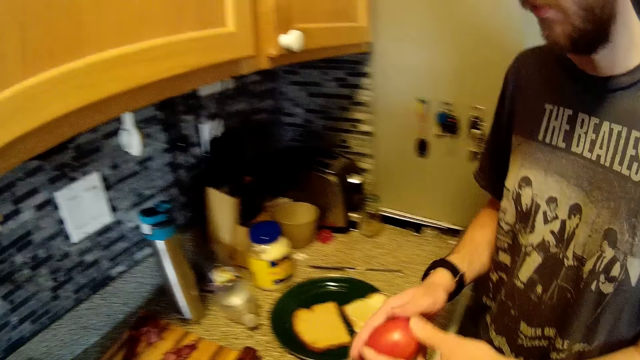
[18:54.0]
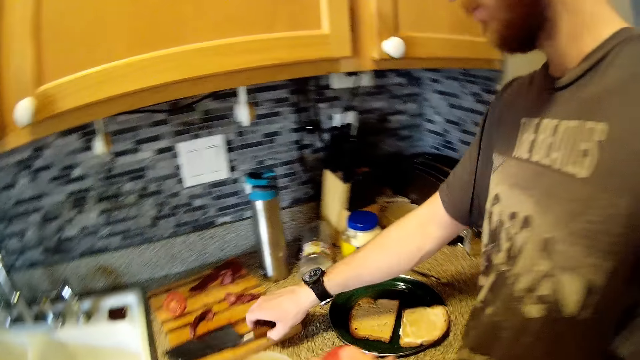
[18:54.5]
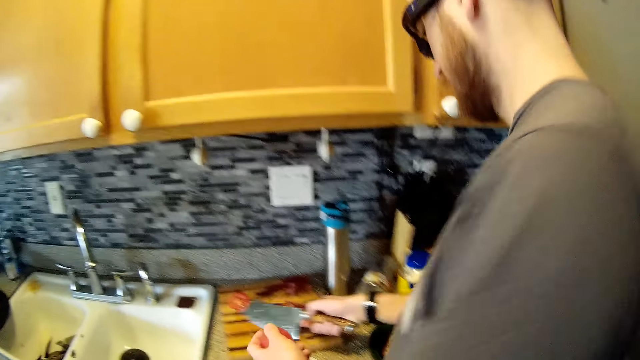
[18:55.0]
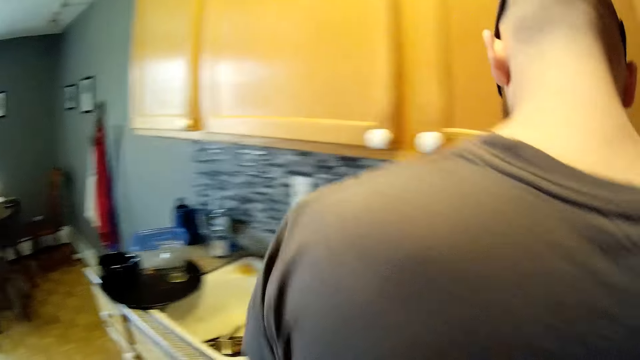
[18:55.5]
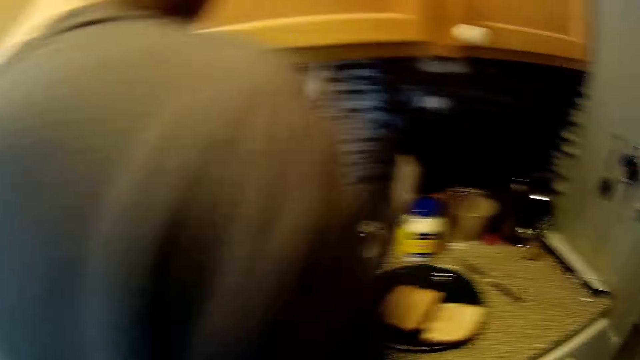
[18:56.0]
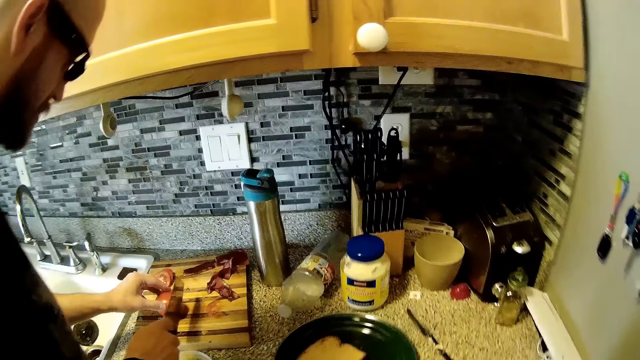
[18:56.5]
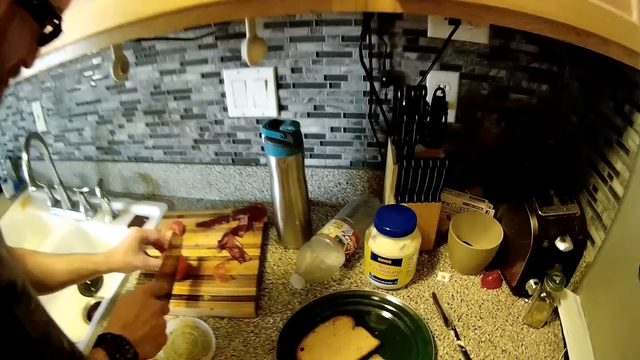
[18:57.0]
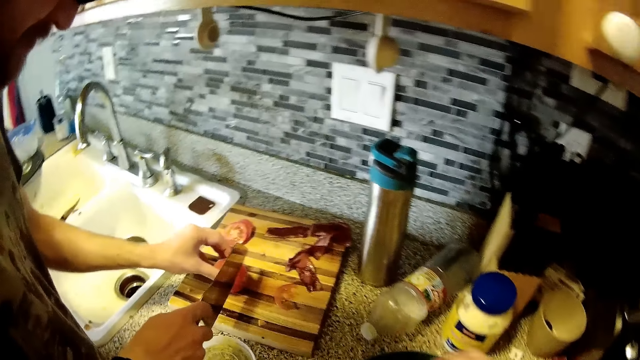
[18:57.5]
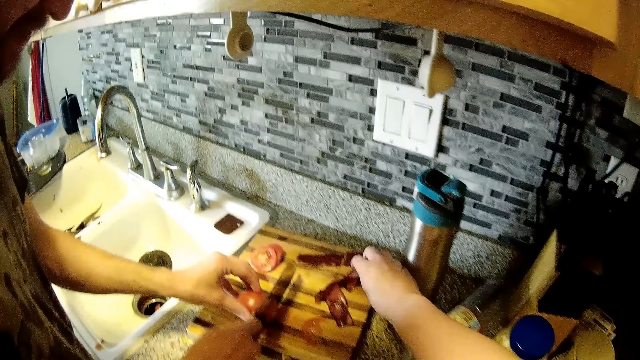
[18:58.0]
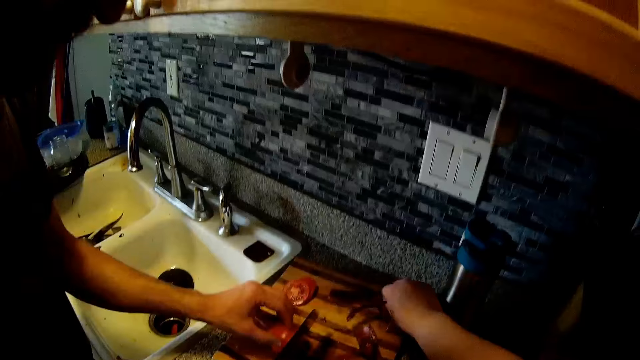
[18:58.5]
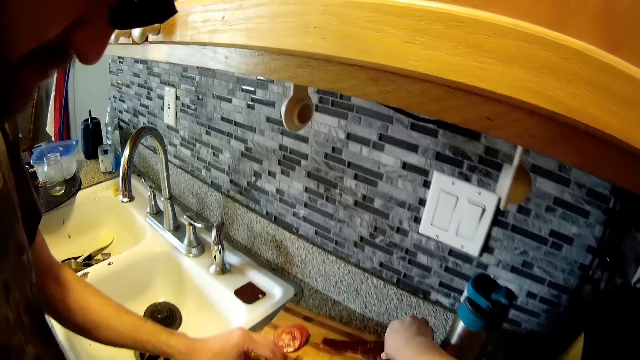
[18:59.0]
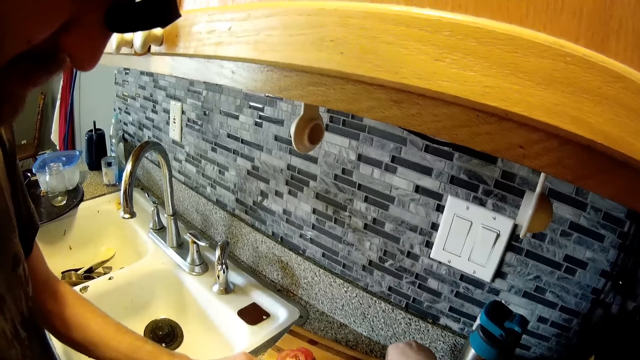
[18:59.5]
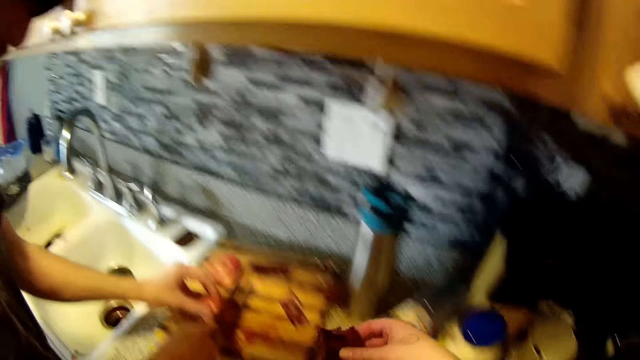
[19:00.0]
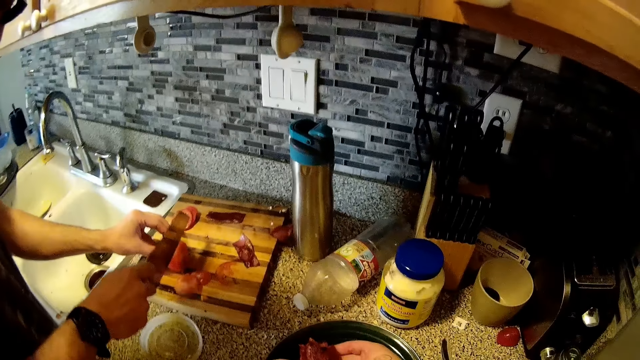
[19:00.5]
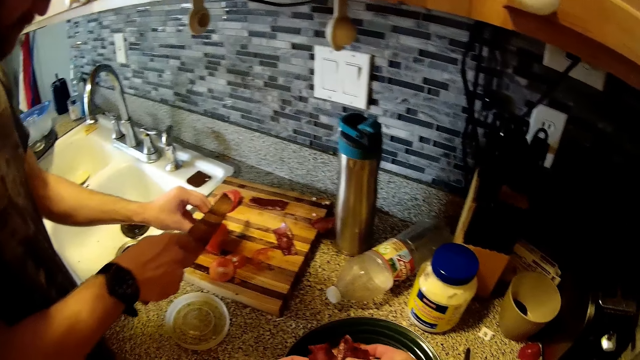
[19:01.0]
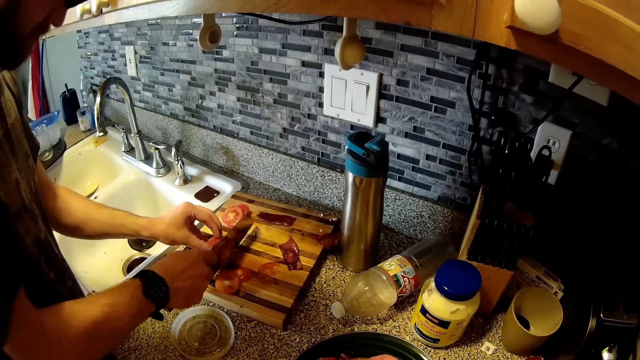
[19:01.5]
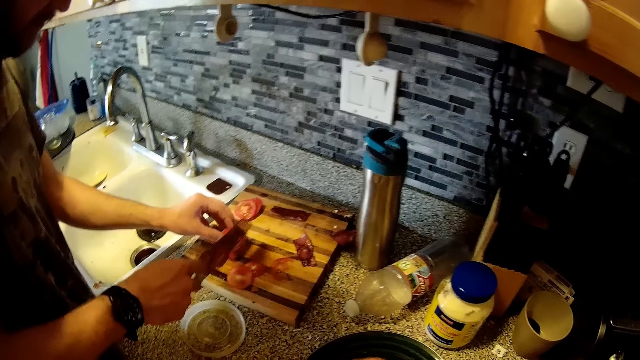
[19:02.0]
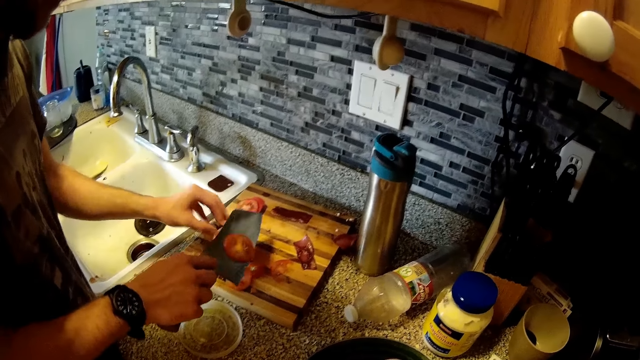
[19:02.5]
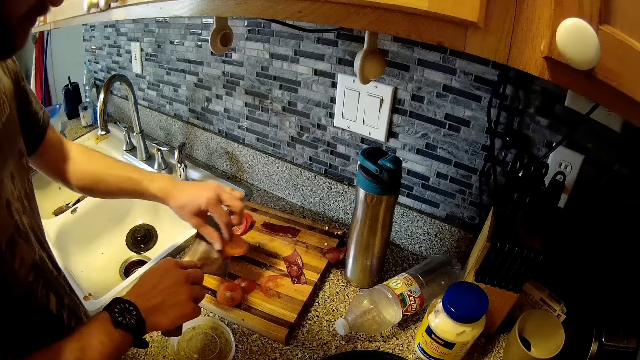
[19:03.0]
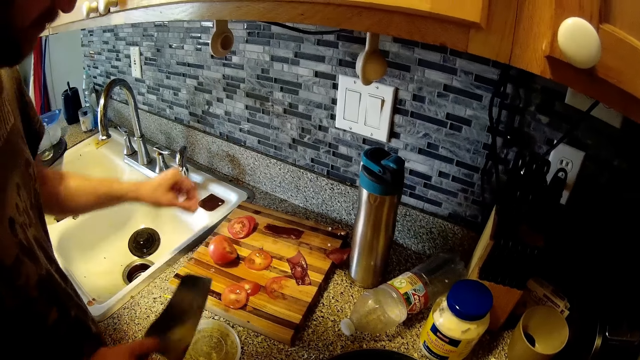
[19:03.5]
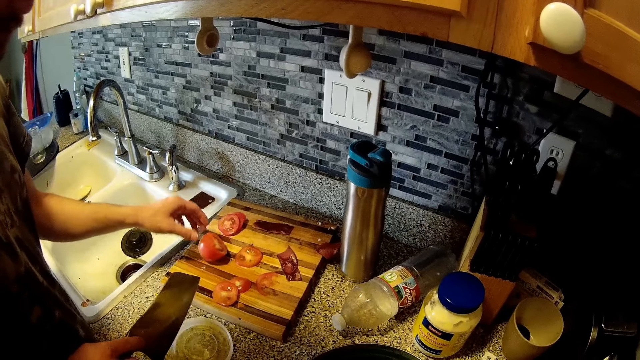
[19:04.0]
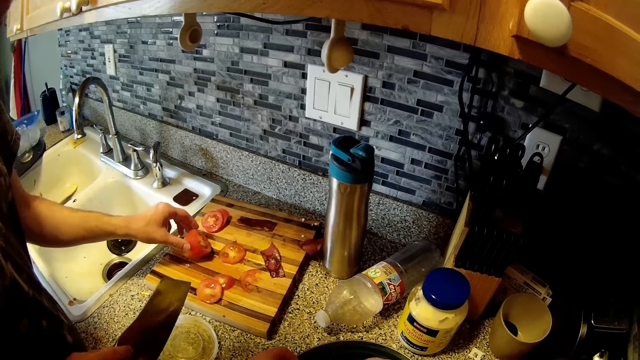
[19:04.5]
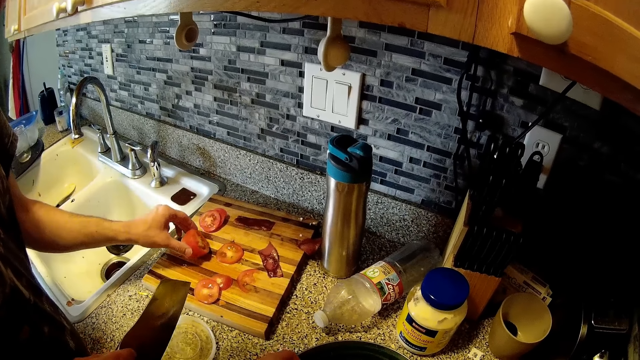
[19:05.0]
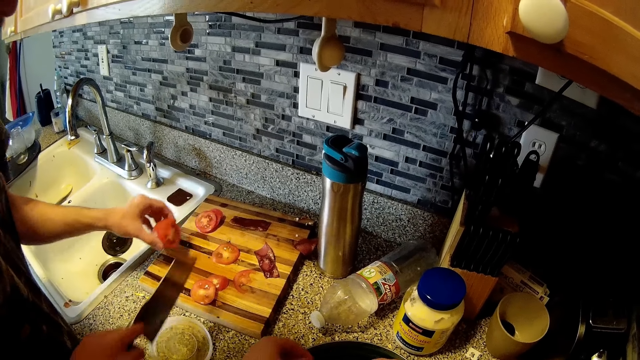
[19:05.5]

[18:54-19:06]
The man holds a piece of tomato with both hands. The man picks the knife from the chopping board with his right hand. The man chops the piece of tomato on the chopping board with both hands. The camera wearer picks some pieces of meat from the chopping board with her right hand. She sorts the pieces of meat with both hands. The man takes a tomato slice off the knife with his left hand. The camera wearer interacts with the man in the kitchen.

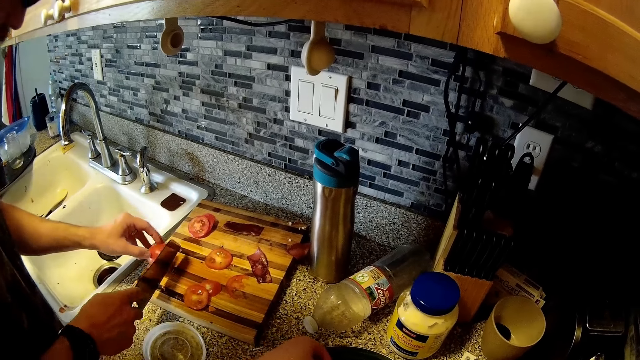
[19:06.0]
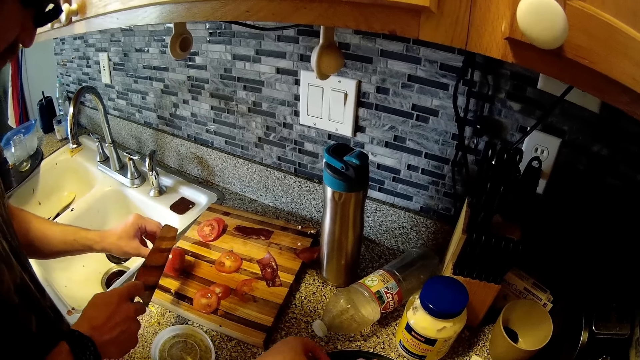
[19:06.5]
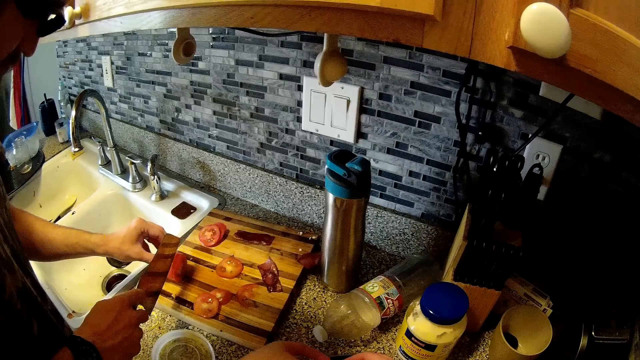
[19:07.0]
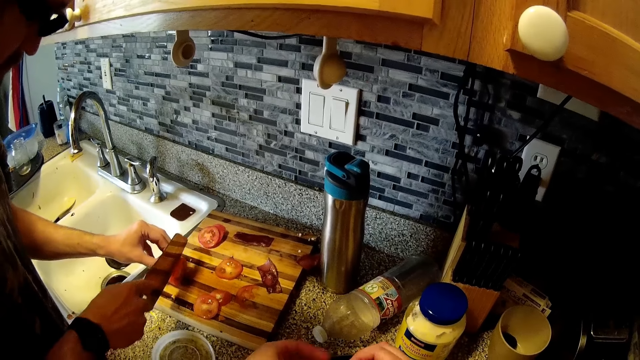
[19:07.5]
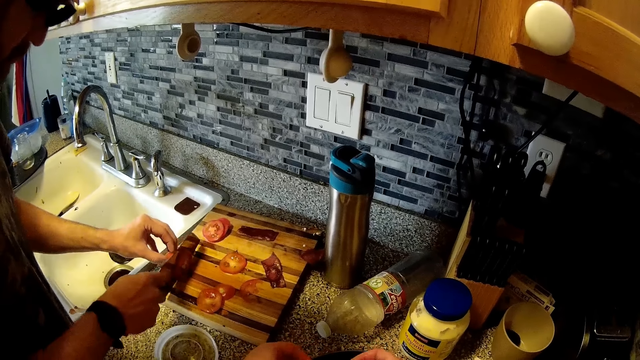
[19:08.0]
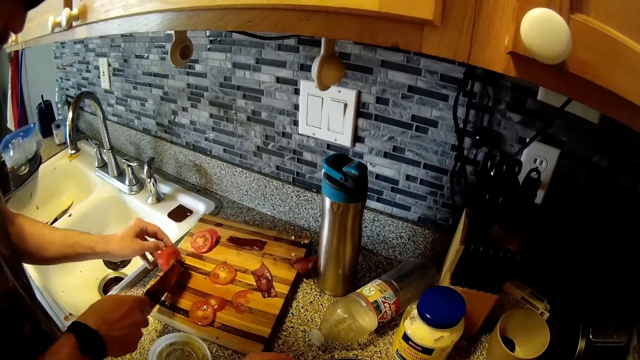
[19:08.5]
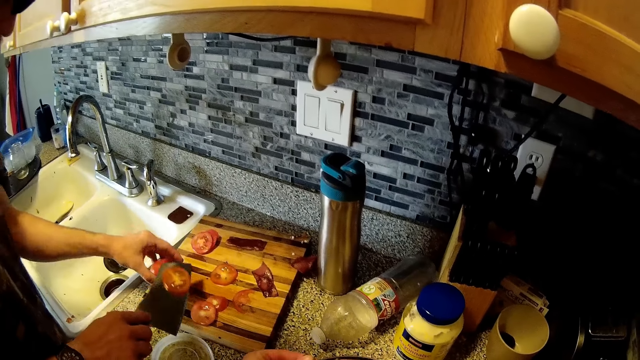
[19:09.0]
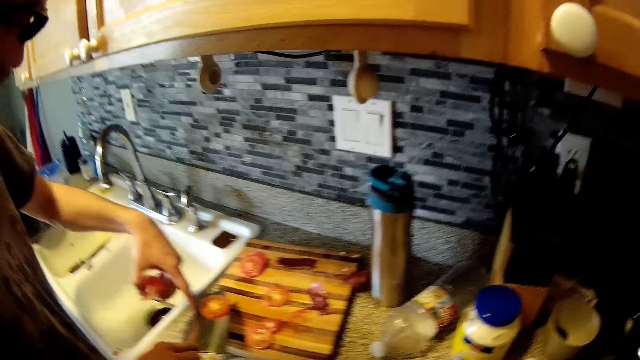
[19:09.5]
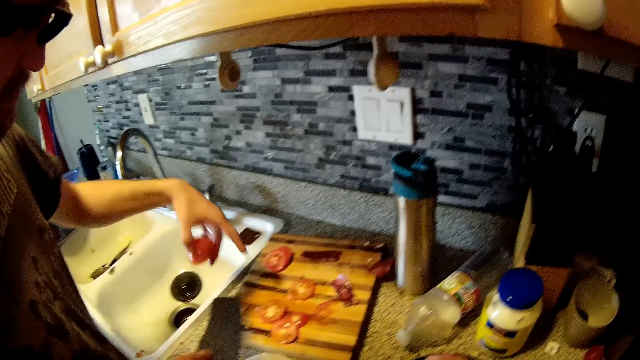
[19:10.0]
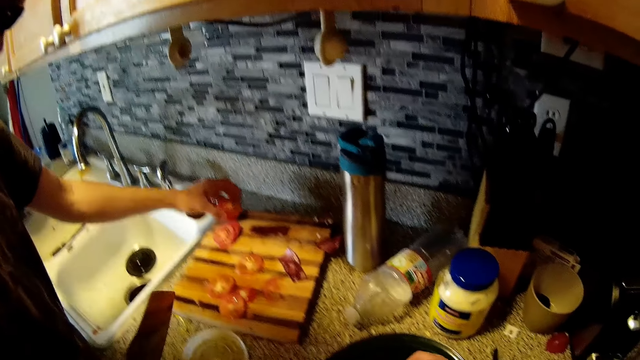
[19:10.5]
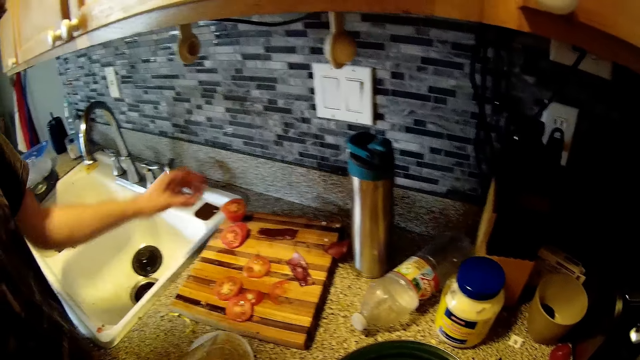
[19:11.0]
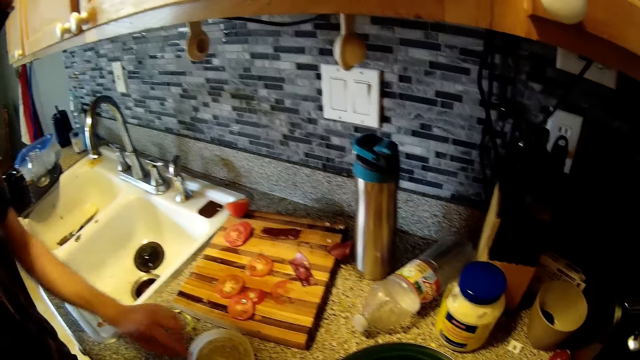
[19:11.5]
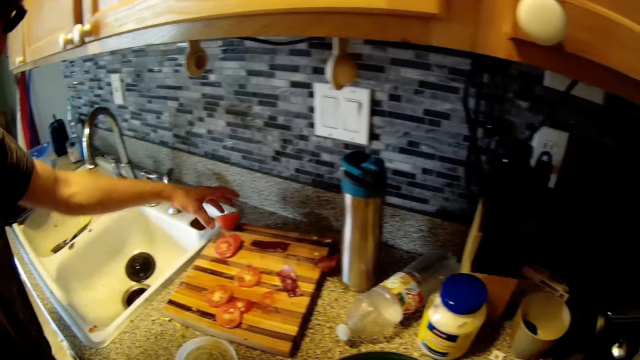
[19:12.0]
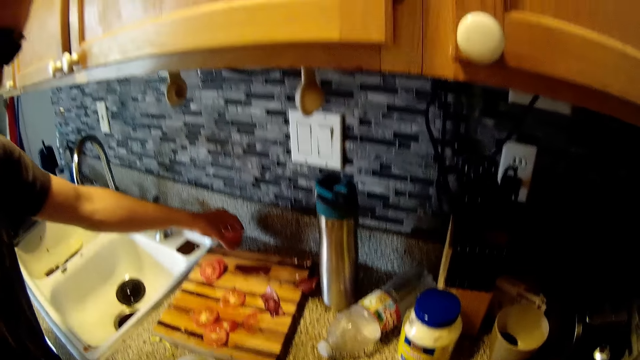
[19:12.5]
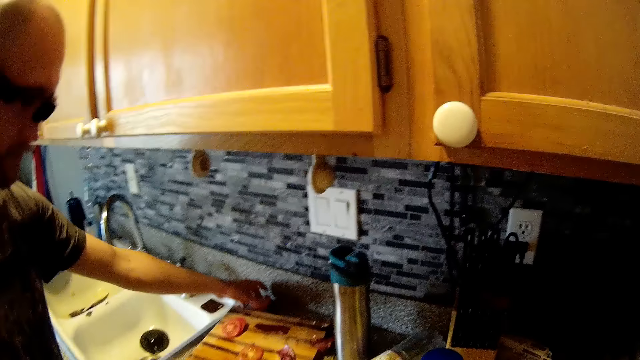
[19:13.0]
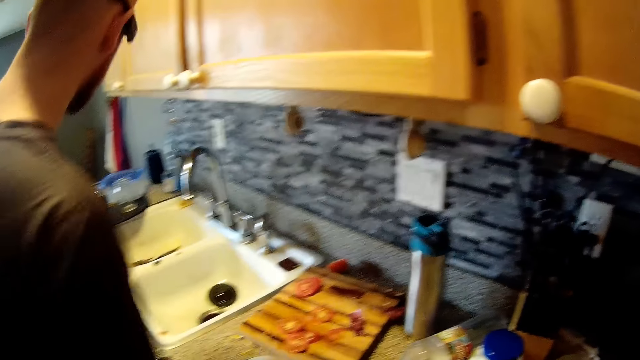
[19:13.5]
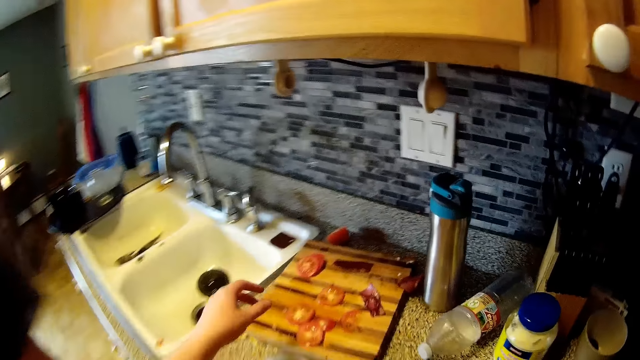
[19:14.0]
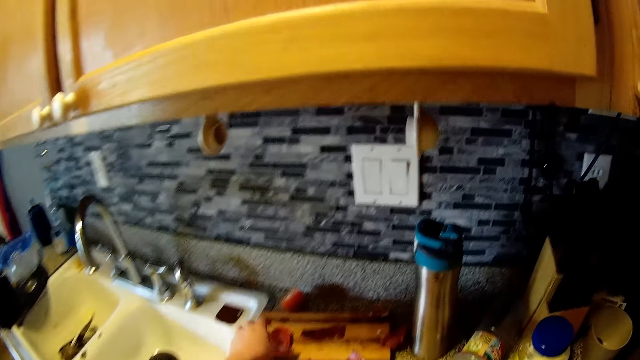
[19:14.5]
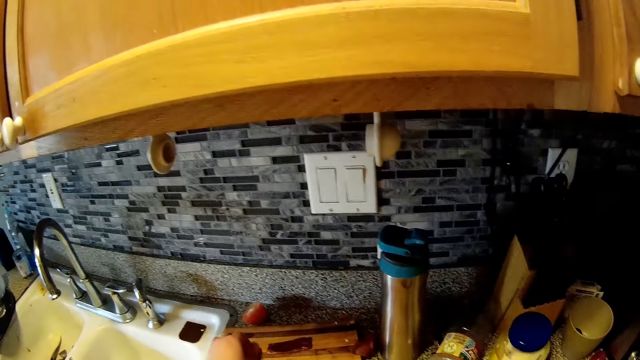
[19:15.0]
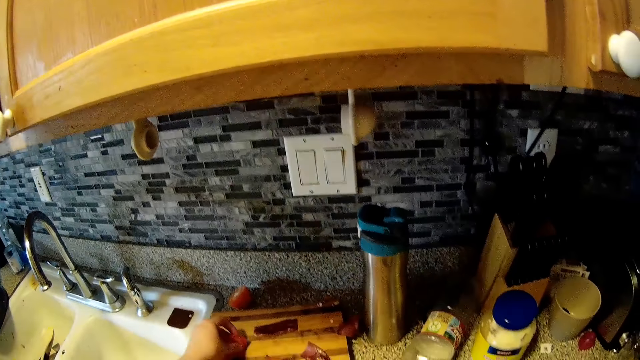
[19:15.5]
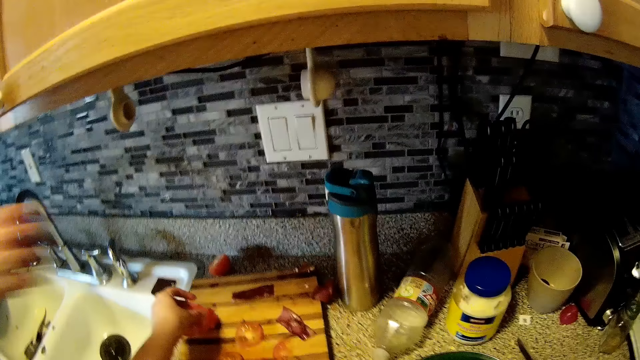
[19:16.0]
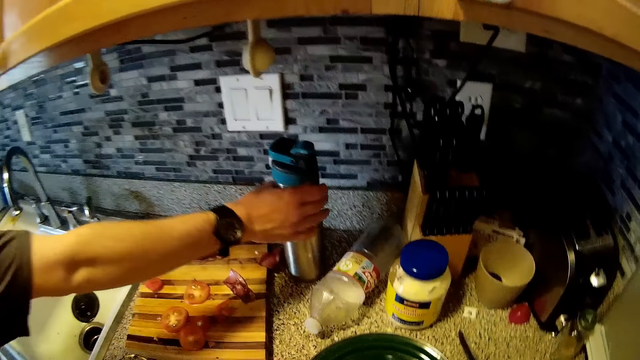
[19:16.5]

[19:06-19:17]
The man chops the piece of tomato on the chopping board with both hands. The man takes a tomato slice off the knife with his left hand. The man drops a piece of tomato in his left hand on the chopping board. The man touches the kitchen countertop with his left hand. The man adjusts the piece of tomato on the chopping board with his left hand. The camera wearer picks a slice of tomato from the chopping board with her left hand.
